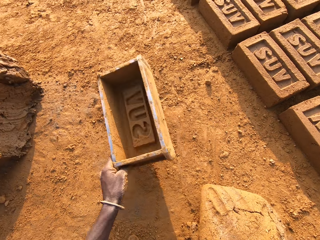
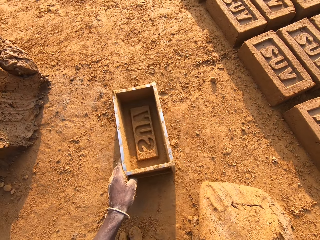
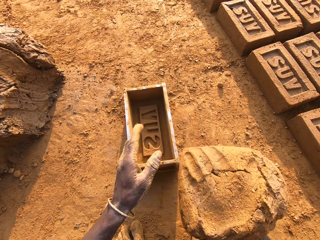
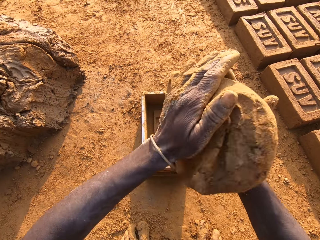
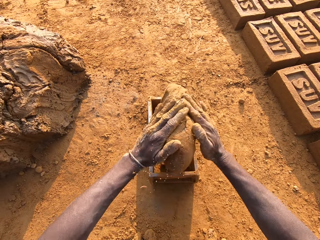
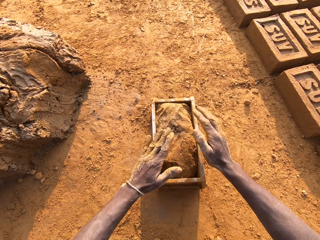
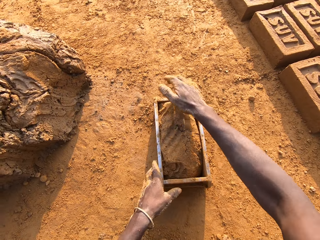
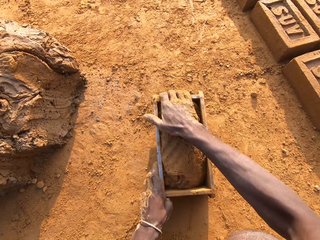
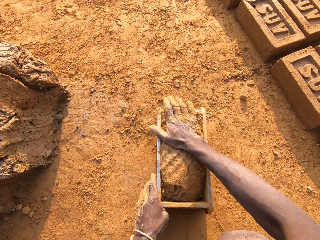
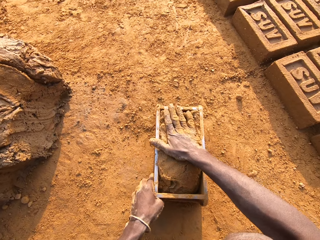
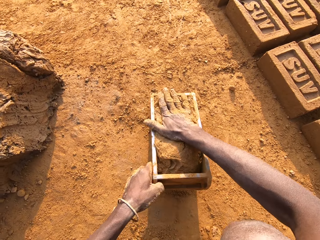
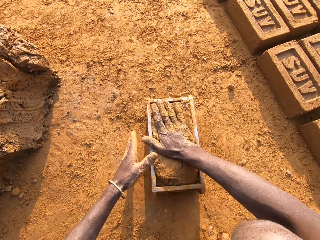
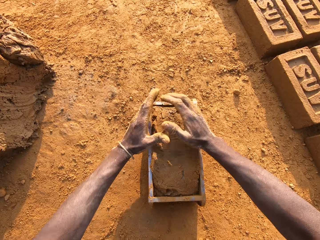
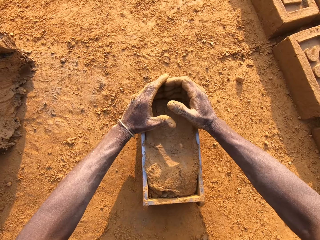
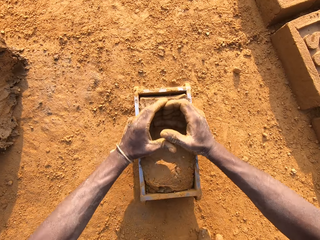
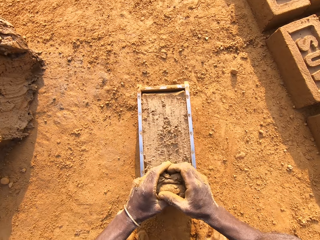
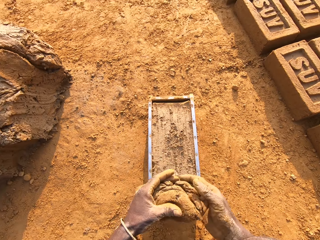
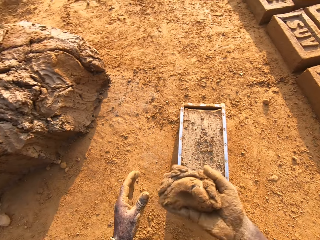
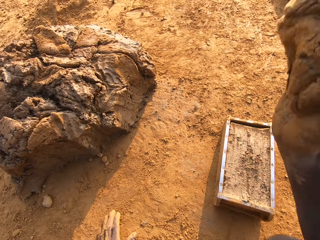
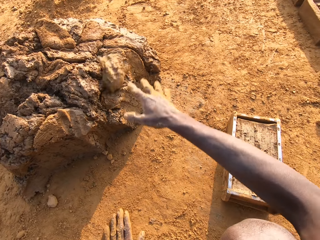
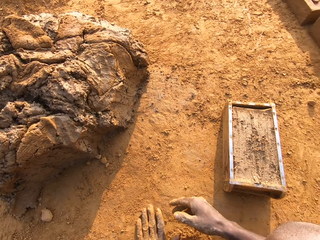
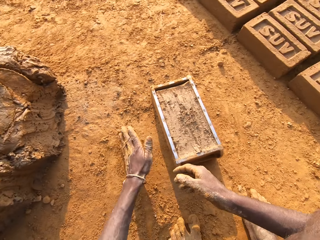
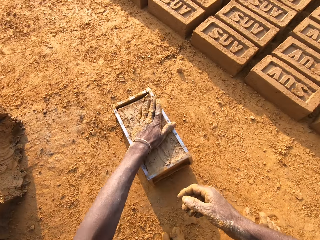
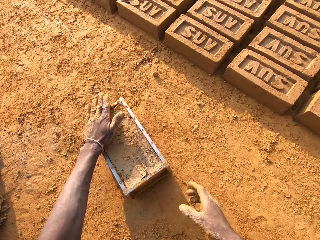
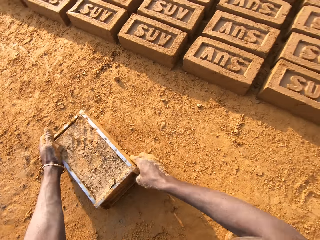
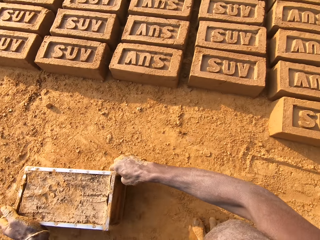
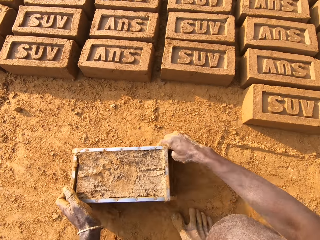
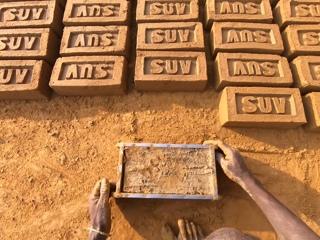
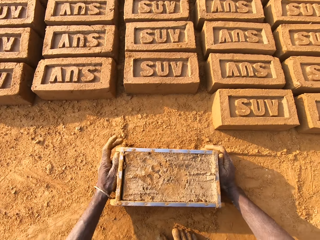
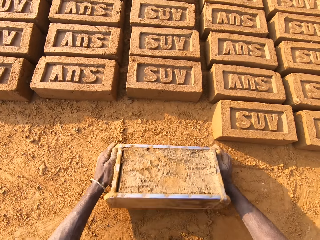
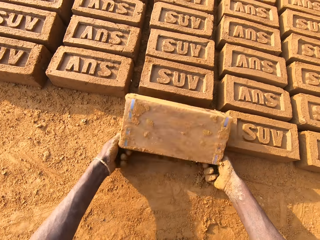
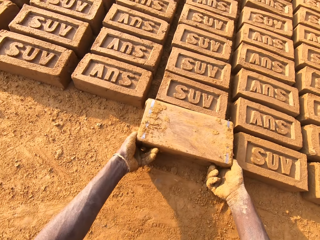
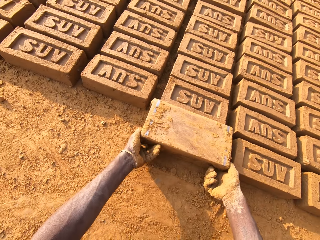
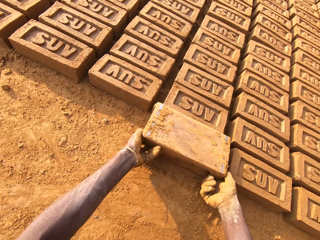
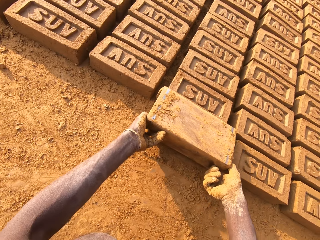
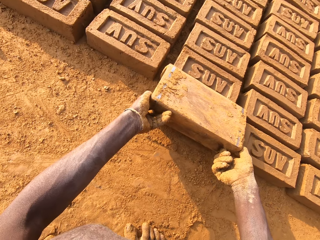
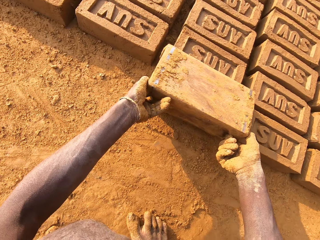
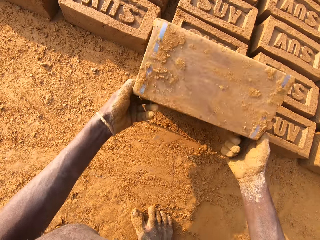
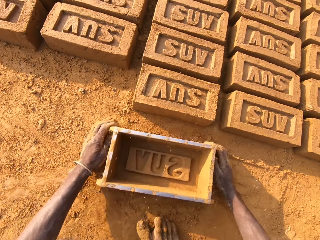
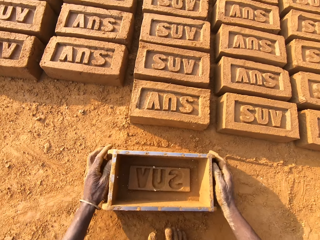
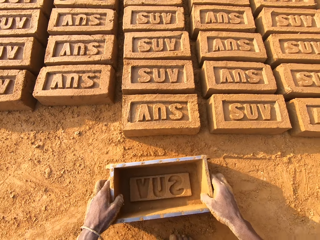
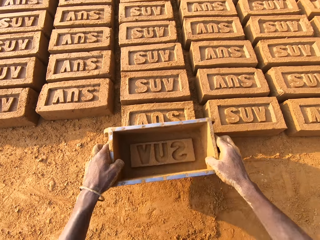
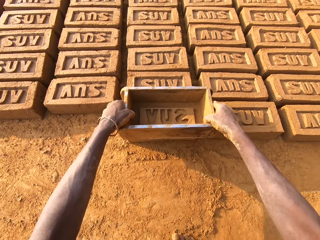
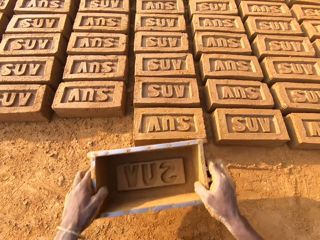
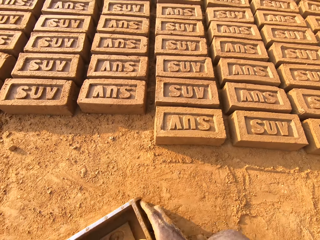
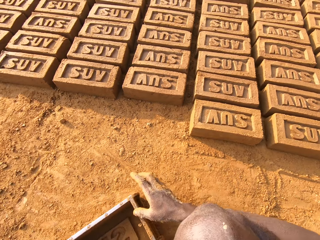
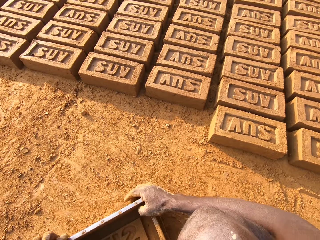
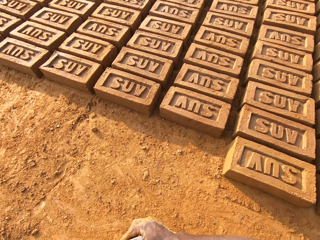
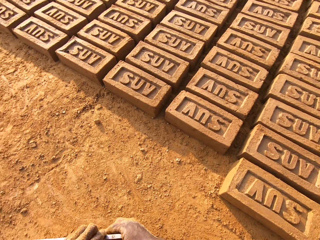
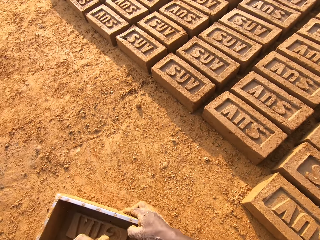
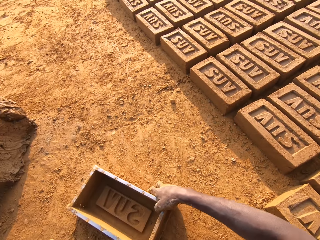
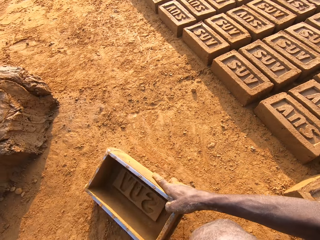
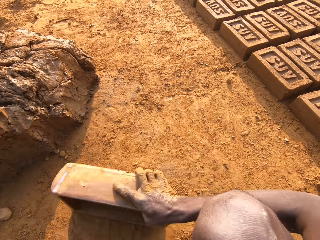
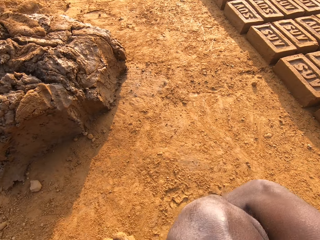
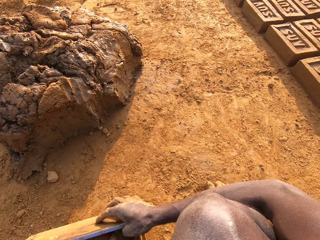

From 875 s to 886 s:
The camera wearer turns the iron brick mold with his left hand. He drops the iron brick mold on the ground. He drops the concrete in his hand in the iron brick mold. He removes the excess concrete from the iron brick mold. He drops the excess concrete on the heap of concrete on the ground. He shifts the iron brick mold on the ground with his two hands. He moulds the brick. He turns the iron brick mold on the ground. He drops the iron brick mold on the ground. He hits the brick with the iron brick mold in his hands. He drops the iron brick mold on the ground.

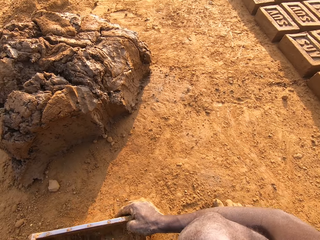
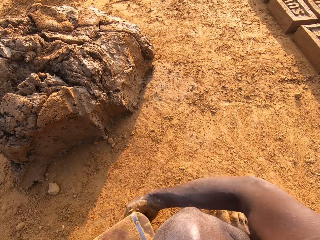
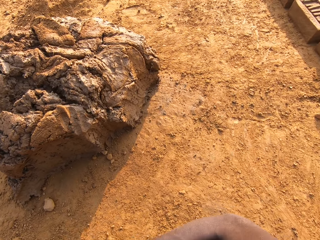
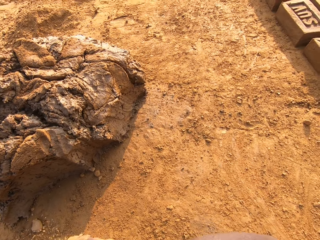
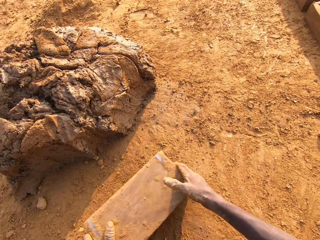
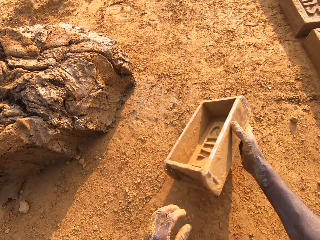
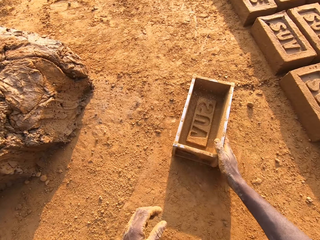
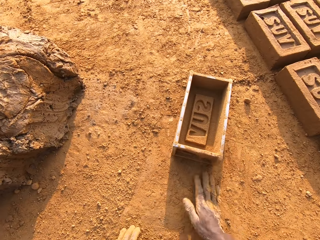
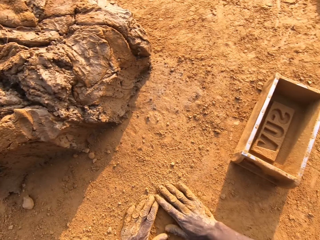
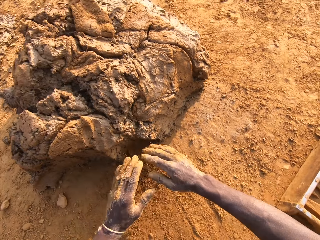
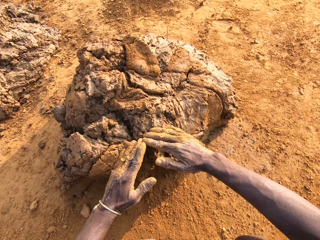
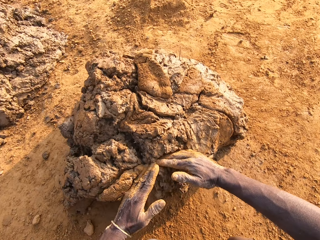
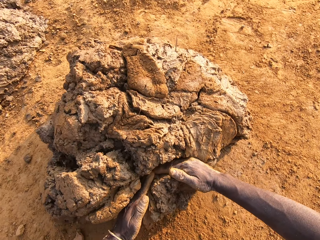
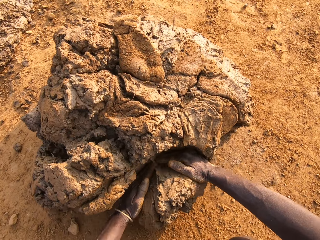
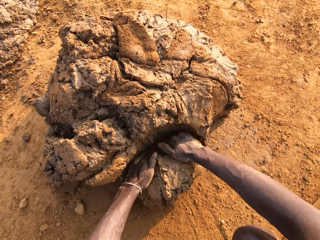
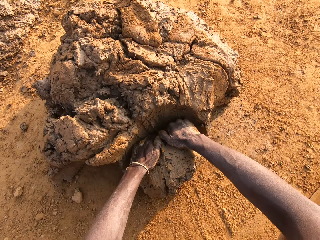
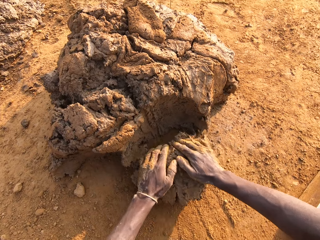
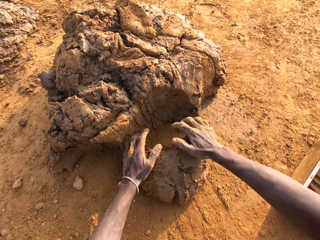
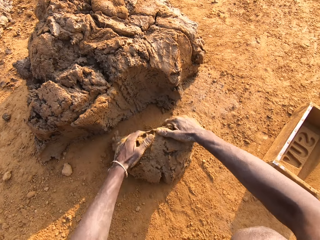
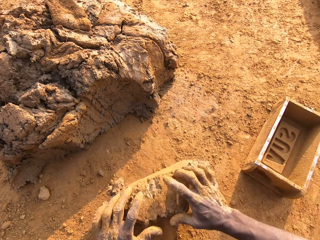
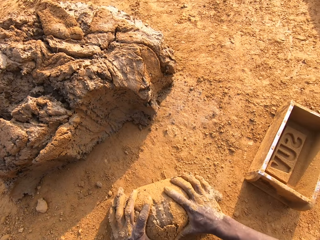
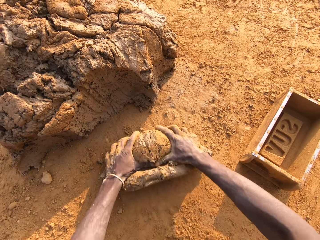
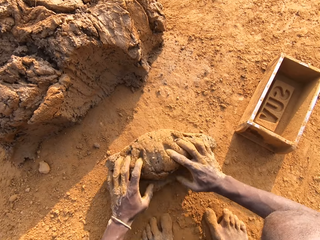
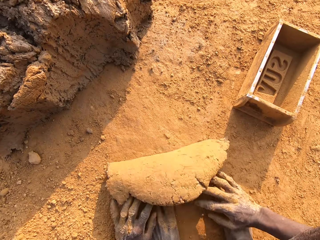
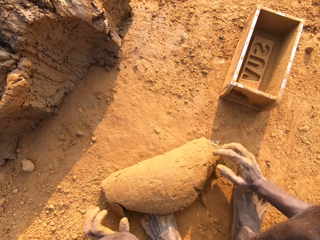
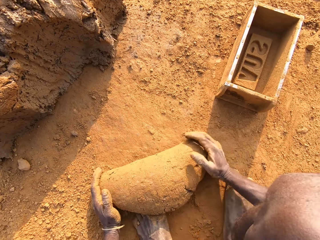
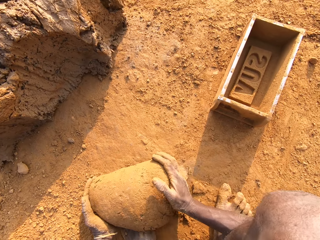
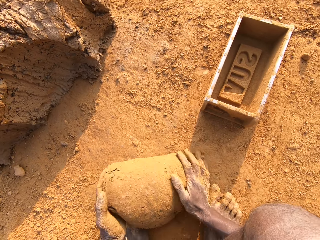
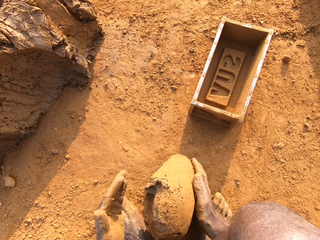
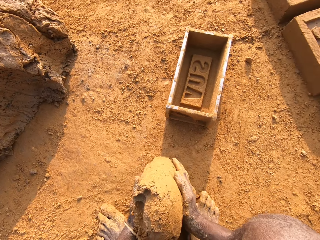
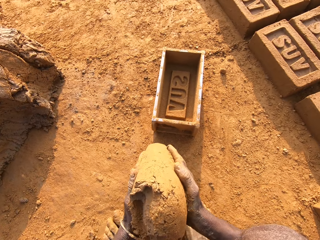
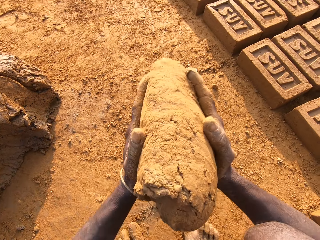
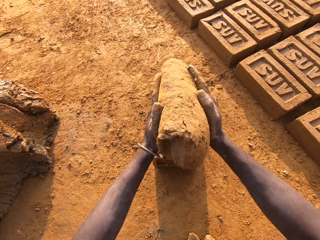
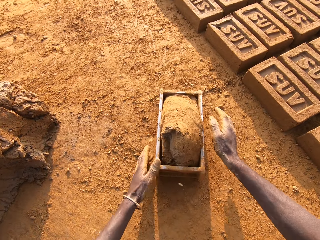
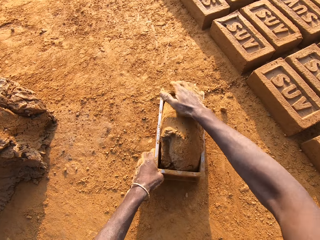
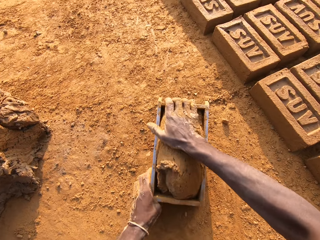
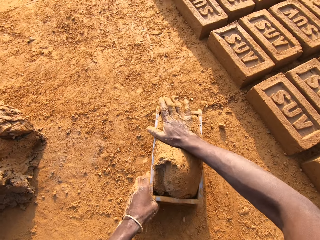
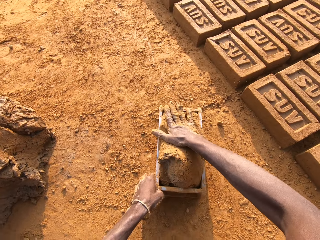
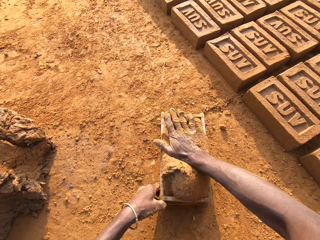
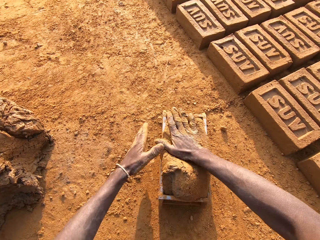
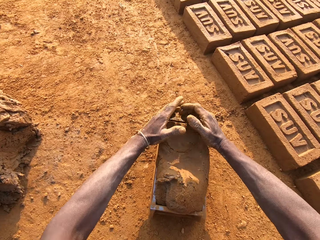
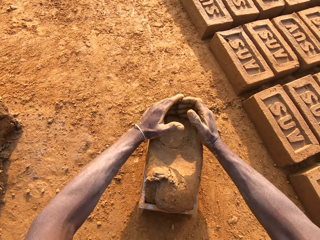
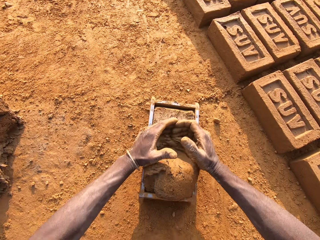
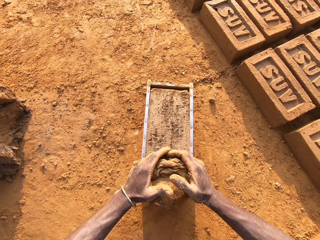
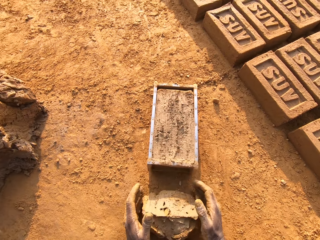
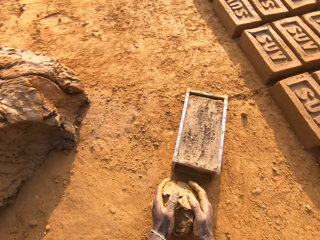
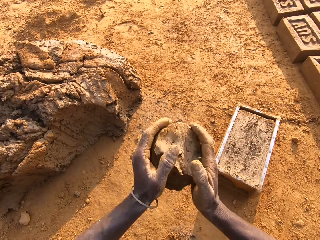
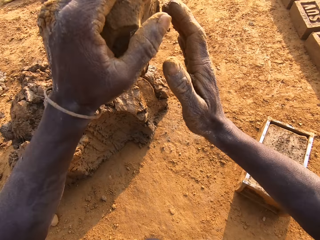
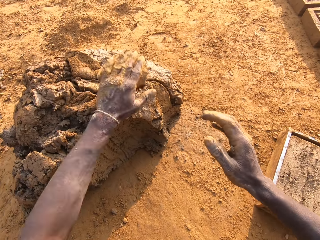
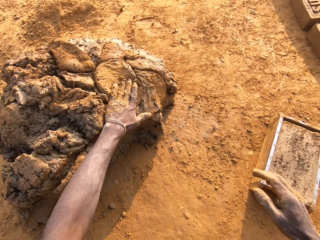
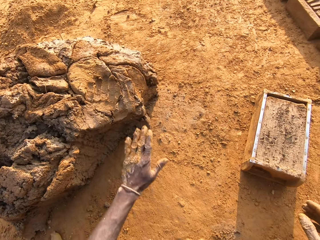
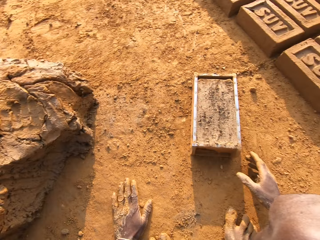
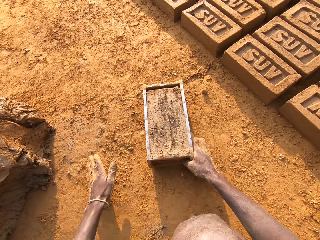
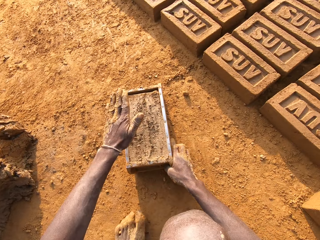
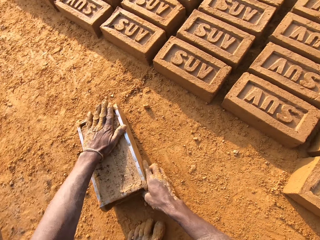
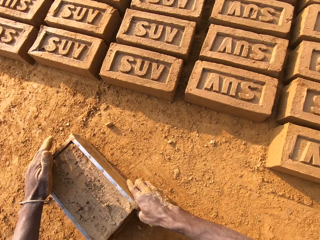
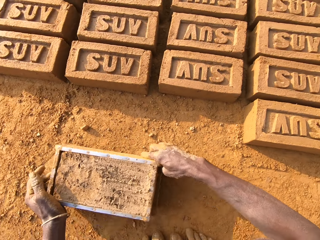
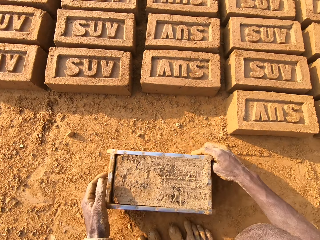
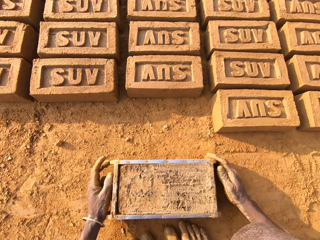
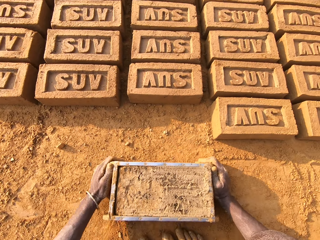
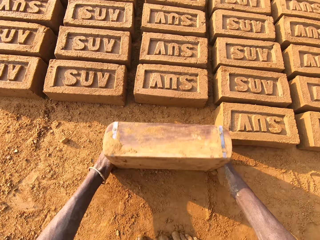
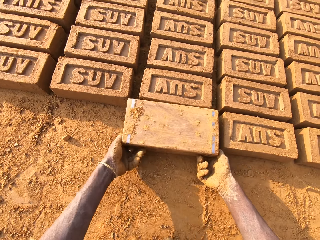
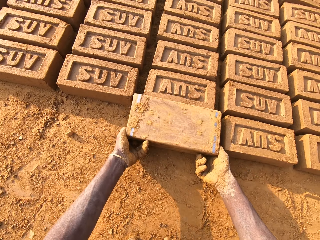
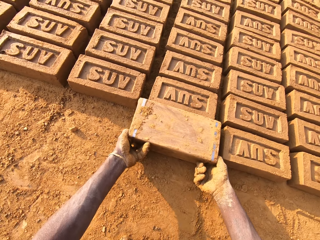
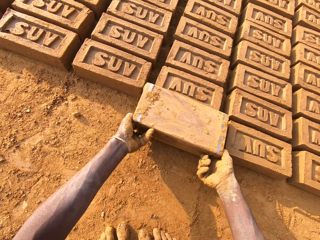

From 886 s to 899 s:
The camera wearer pours sand or dry soil into the iron brick mold with his left hand. He drops the iron brick mold on the ground. He spreads the dry soil on the ground. He puts mud in the brick mould. He cuts a portion of the concrete from the heap of concrete on the ground with his two hands. He mixes the concrete on the ground with his hands. He drops the concrete in his hand in the iron brick mold. He removes the excess concrete from the iron brick mold. He drops the excess concrete on the heap of concrete on the ground. He shifts the iron brick mold on the ground with his two hands. He moulds the brick. He turns the iron brick mold on the ground.
